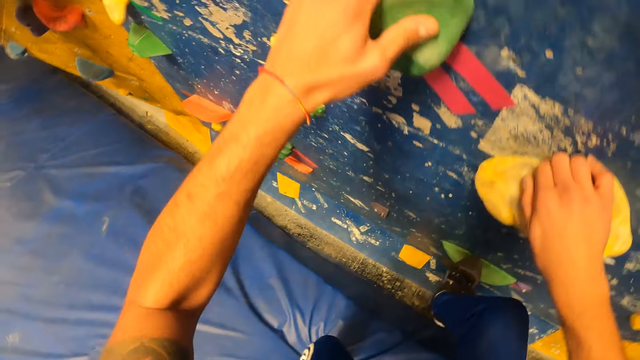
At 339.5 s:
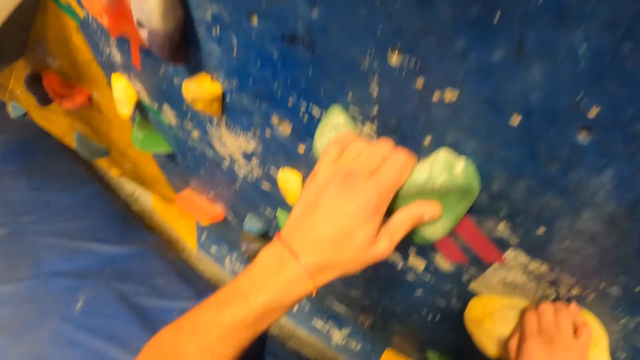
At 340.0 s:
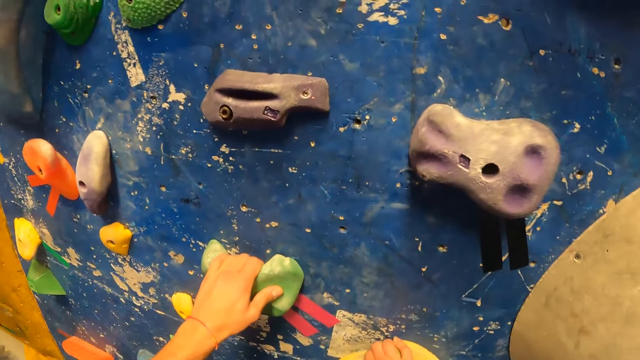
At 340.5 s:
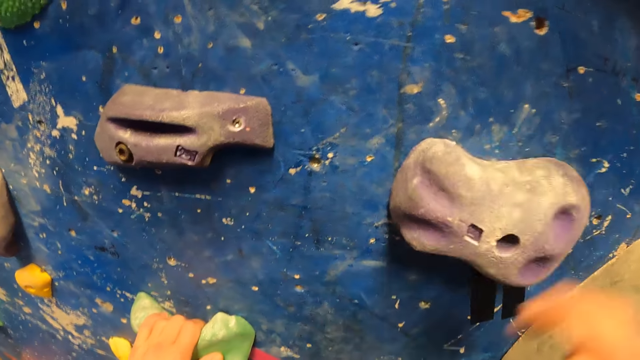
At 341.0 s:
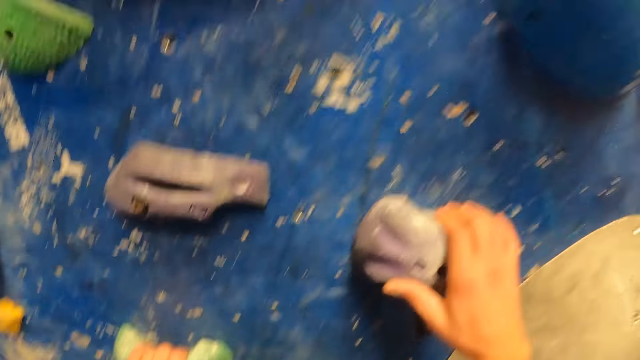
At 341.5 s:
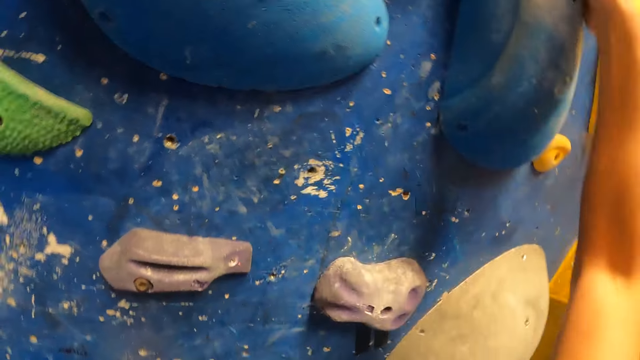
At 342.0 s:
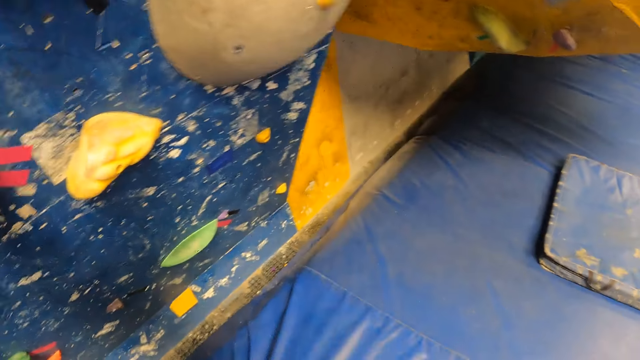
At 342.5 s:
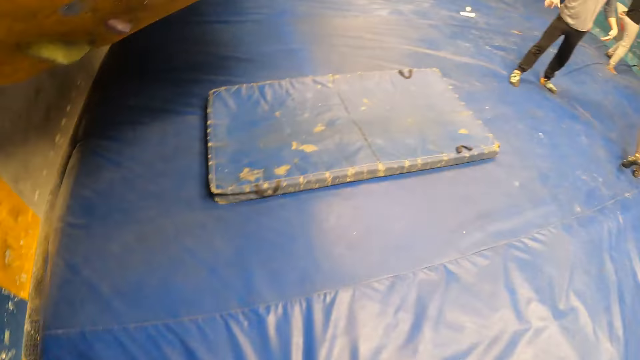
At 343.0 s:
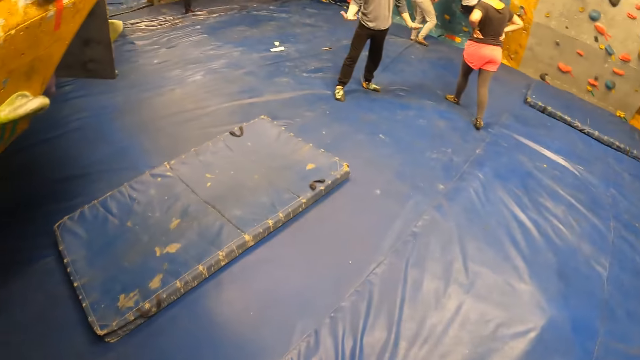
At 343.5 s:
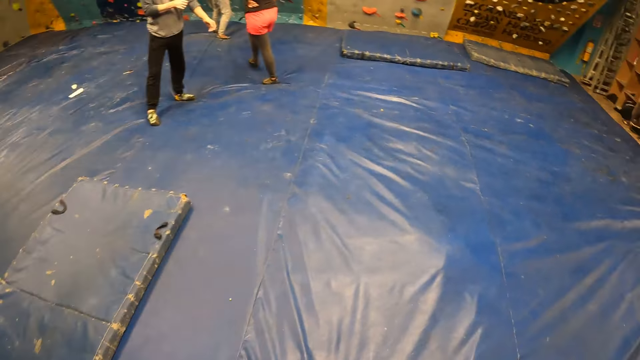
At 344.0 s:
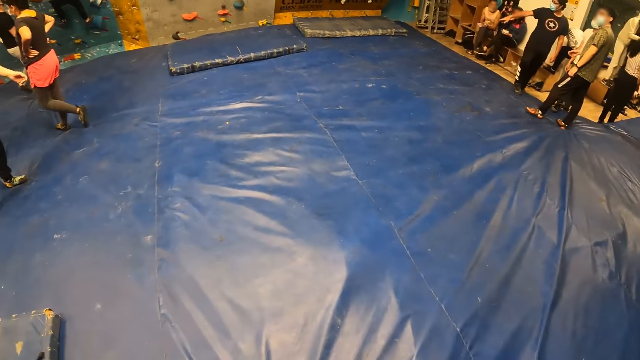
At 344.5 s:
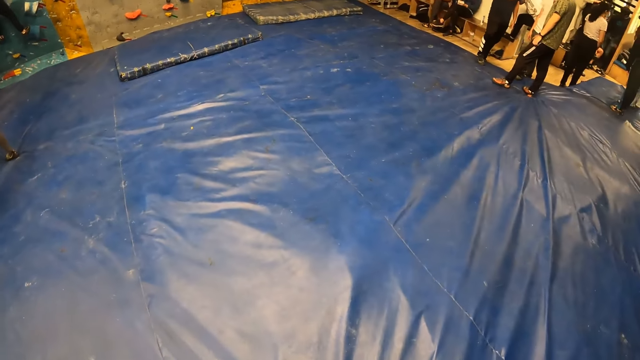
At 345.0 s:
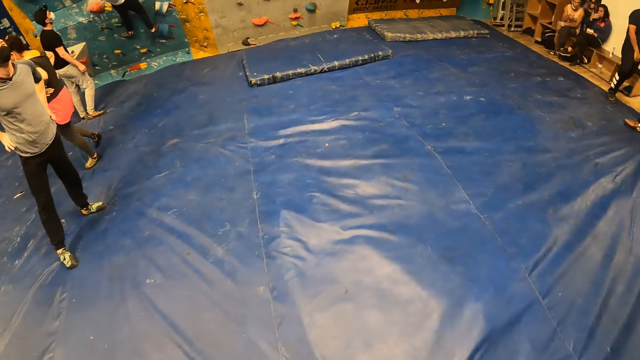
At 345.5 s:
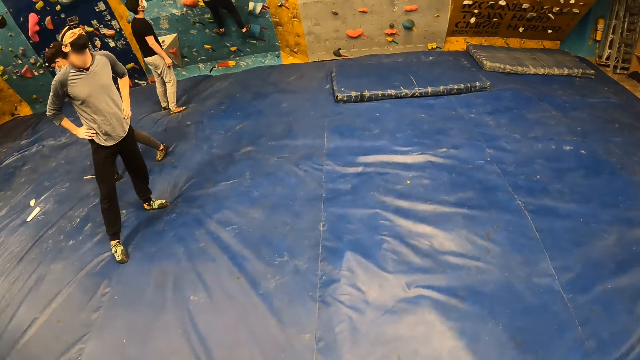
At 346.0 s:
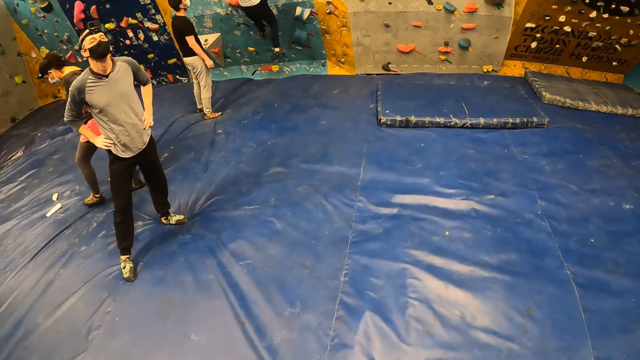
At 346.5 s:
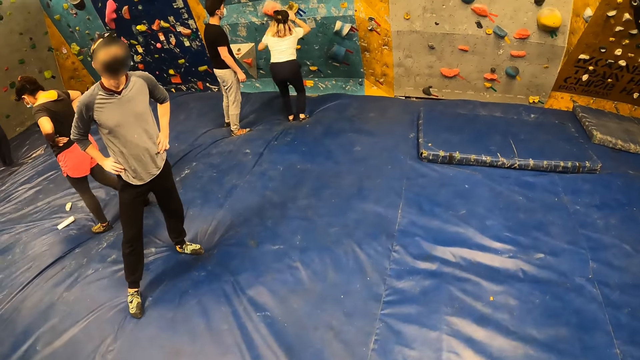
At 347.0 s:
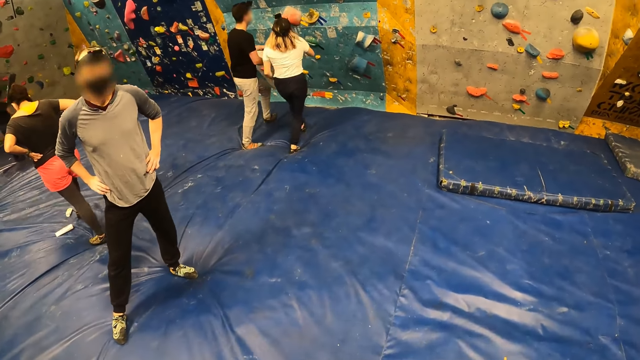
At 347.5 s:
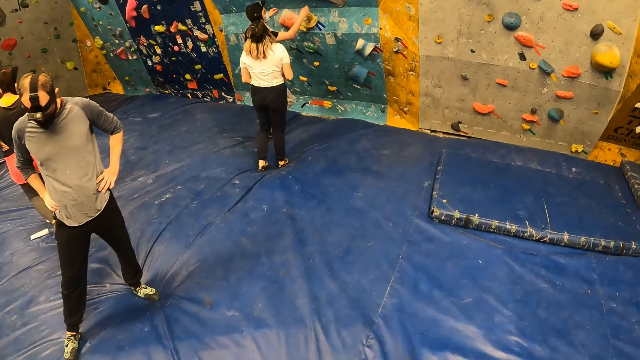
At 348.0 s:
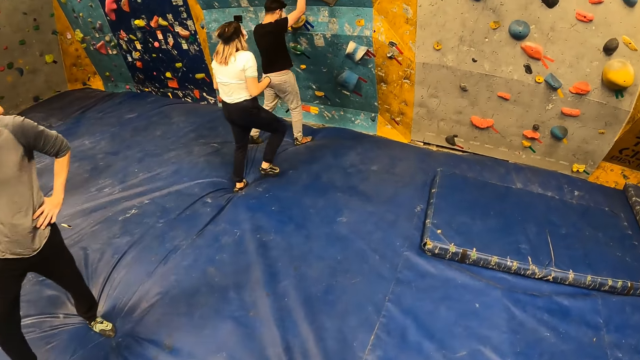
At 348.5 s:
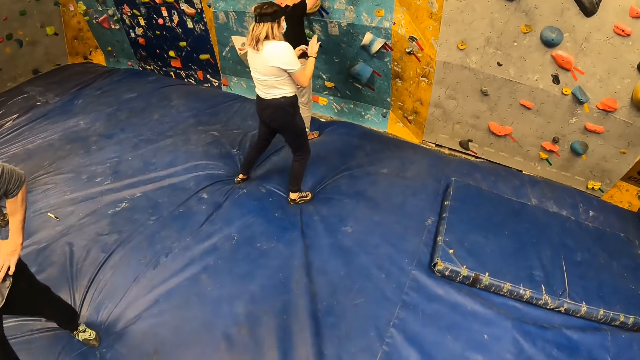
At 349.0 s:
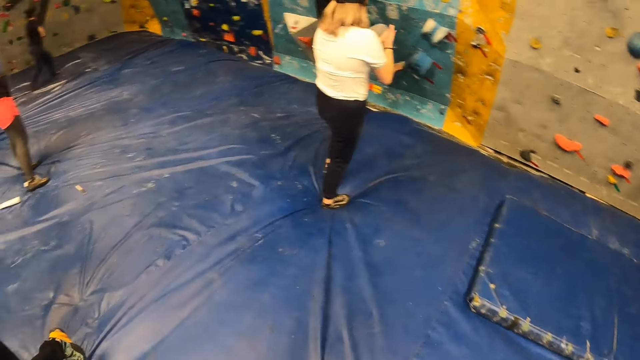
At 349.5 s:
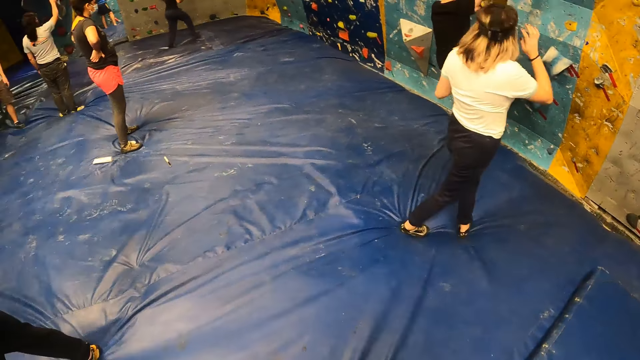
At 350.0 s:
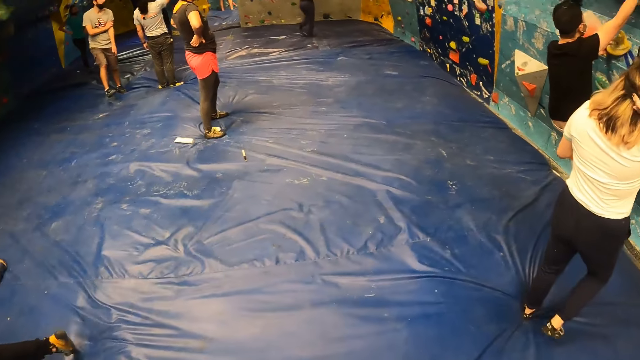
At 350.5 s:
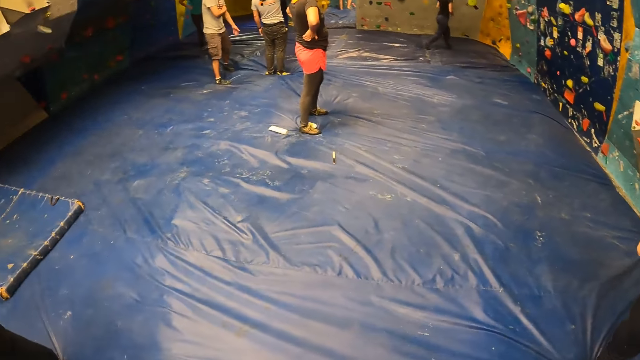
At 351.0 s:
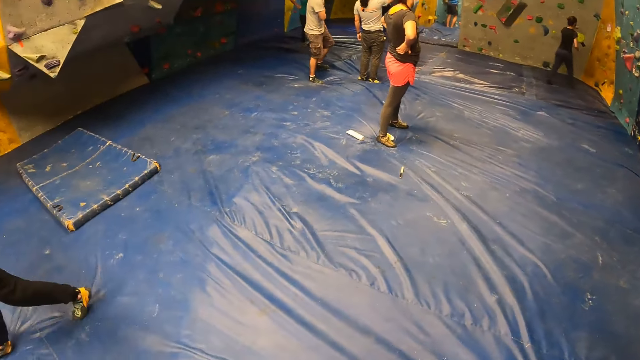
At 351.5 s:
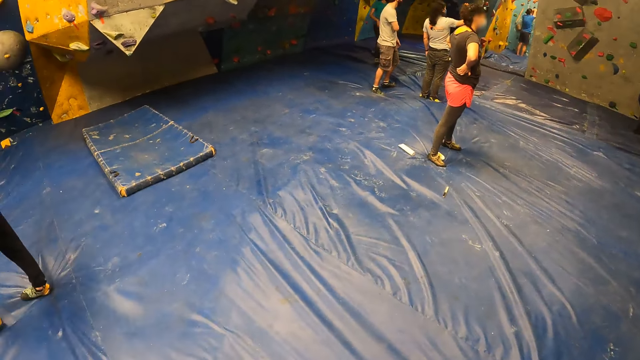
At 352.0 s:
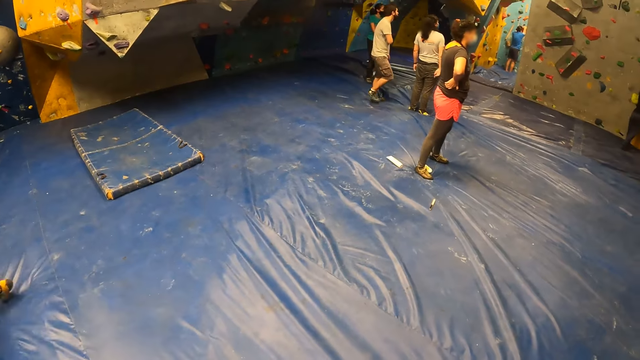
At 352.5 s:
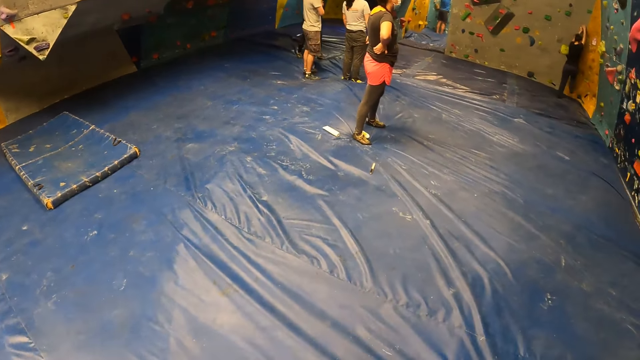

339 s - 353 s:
The camera wearer climbs the bouldering wall with both hands. They climb down the bouldering wall with both hands. They look around at the trampoline park. A man looks at the camera wearer. The woman climbs down the bouldering wall with both hands. The camera wearer looks around. Another man climbs the bouldering wall with both hands.

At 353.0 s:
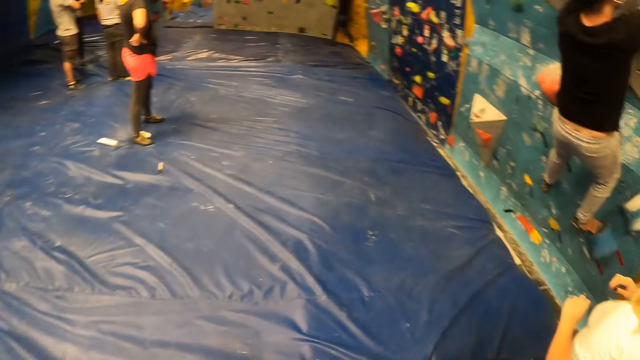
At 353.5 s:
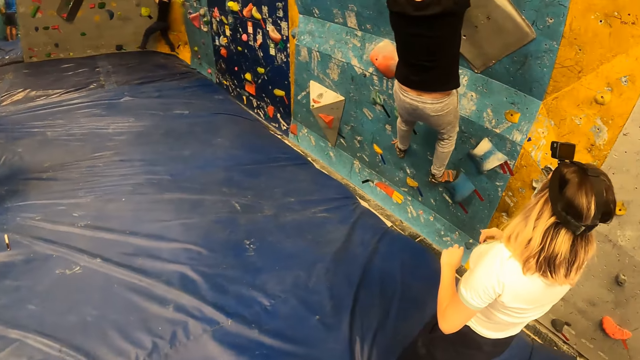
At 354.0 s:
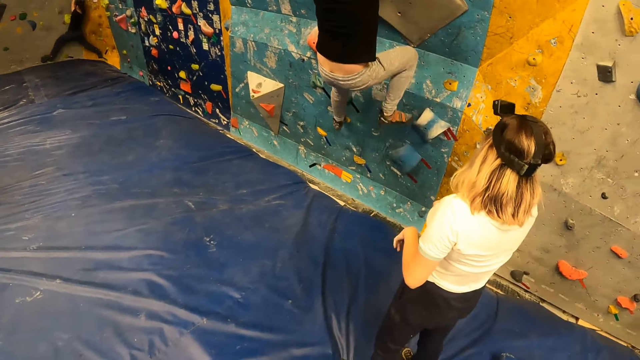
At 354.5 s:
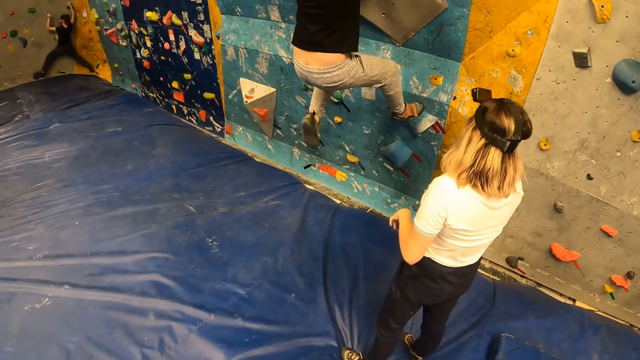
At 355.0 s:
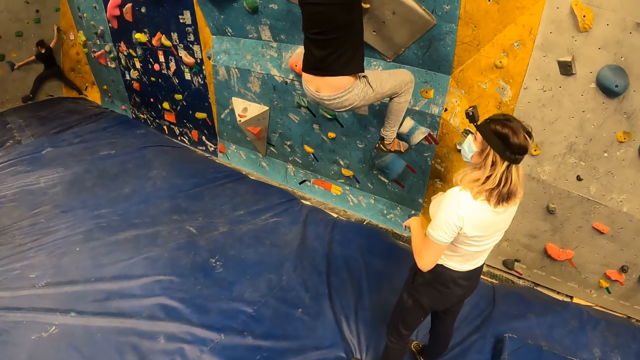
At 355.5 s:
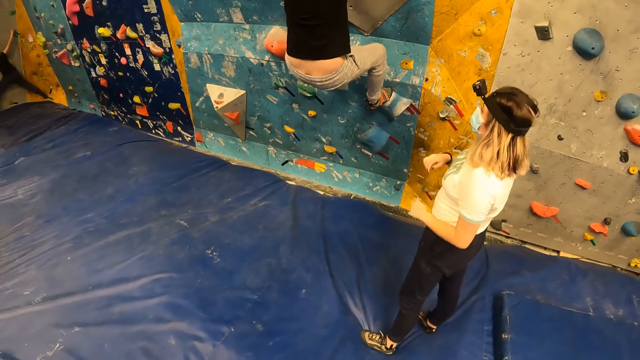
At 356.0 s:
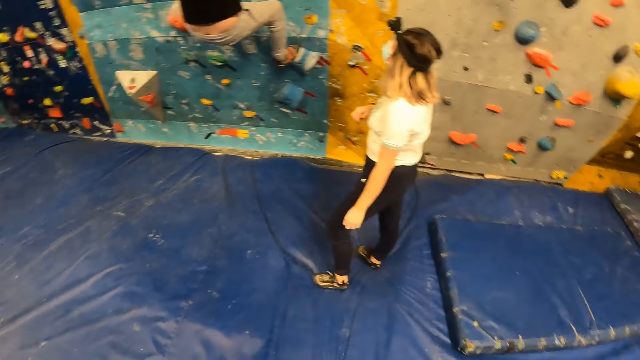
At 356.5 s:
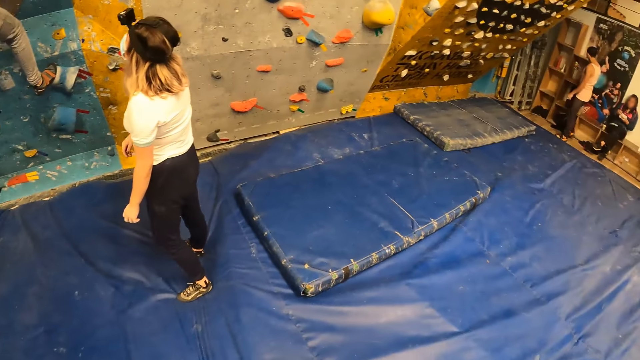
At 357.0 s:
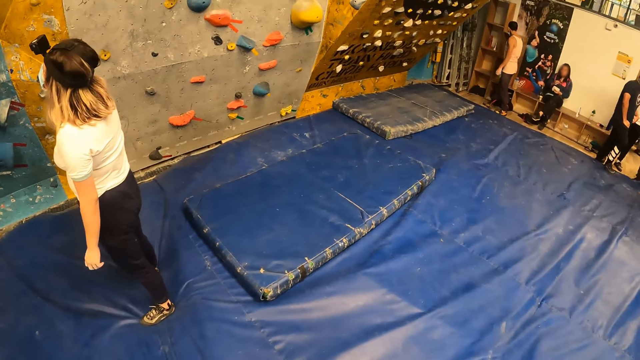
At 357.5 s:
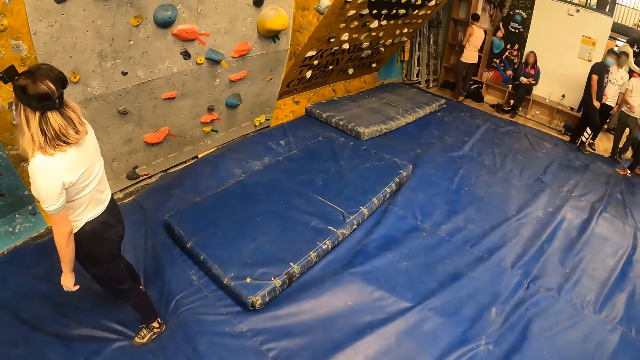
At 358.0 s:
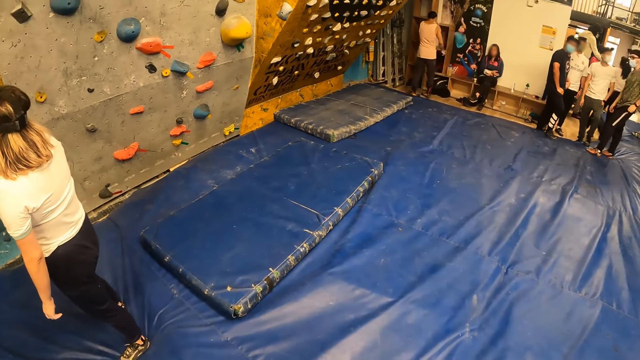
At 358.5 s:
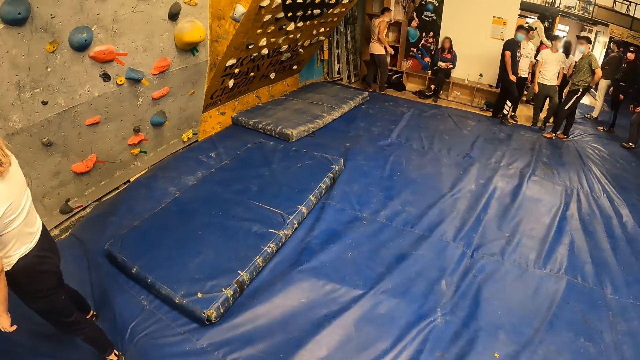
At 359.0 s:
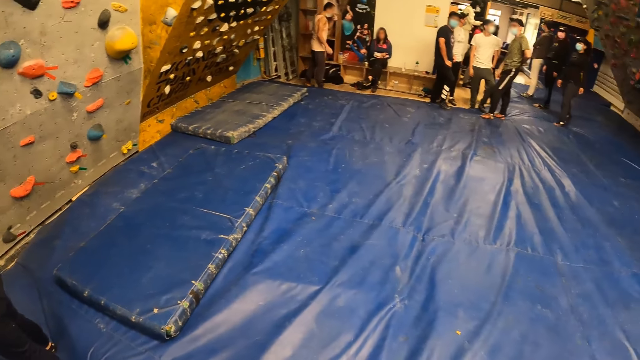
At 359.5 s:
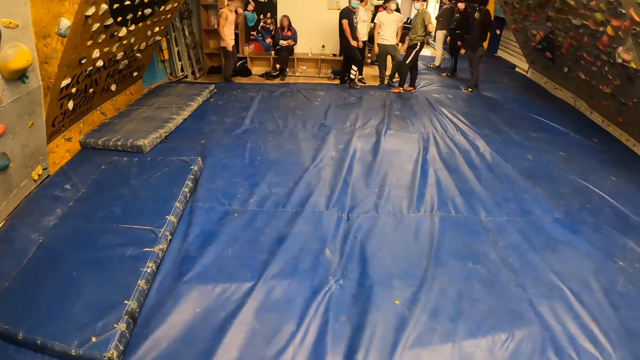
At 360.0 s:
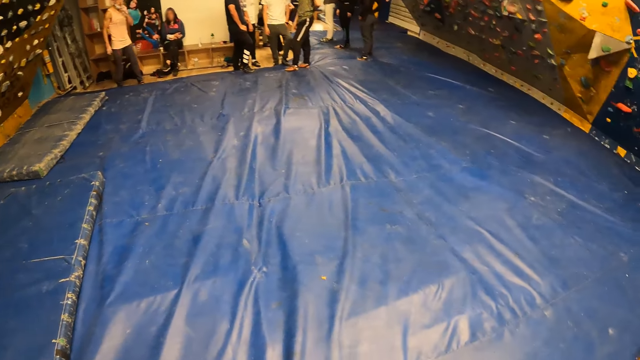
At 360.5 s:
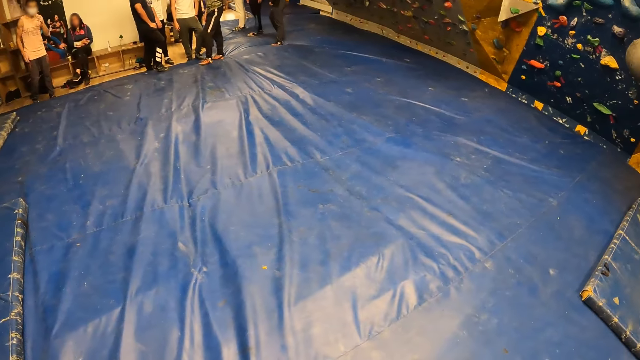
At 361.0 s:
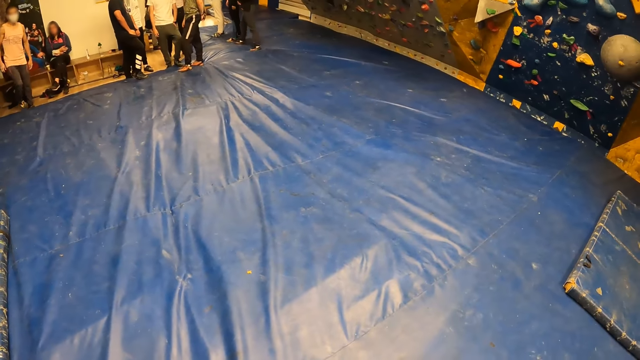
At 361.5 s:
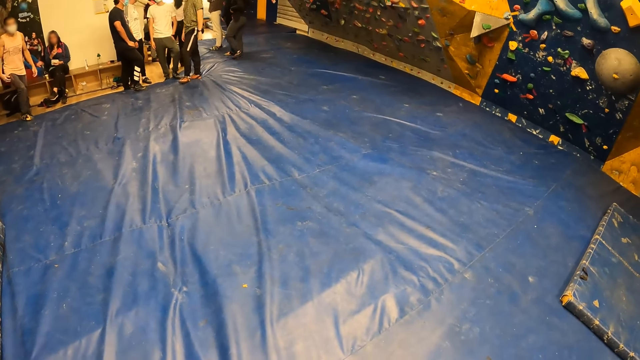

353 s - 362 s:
A man climbs at the trampoline.
